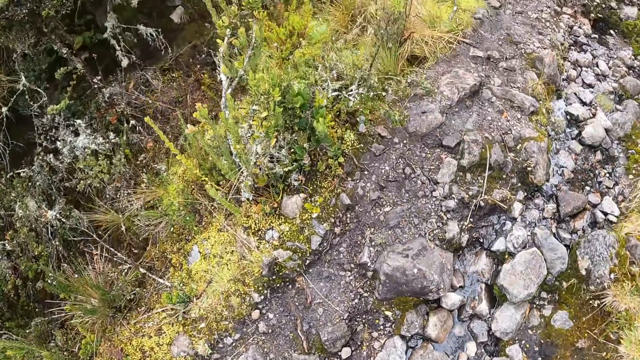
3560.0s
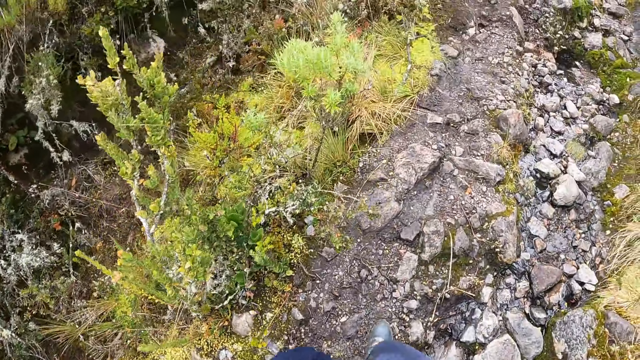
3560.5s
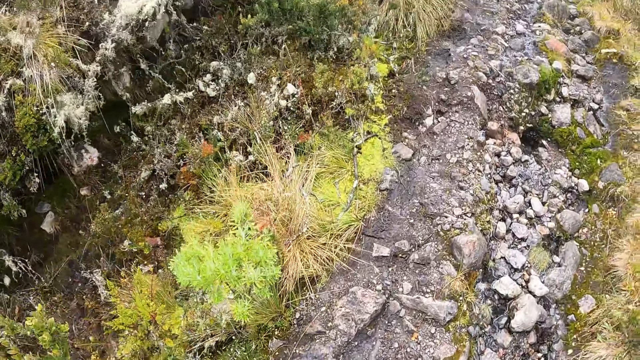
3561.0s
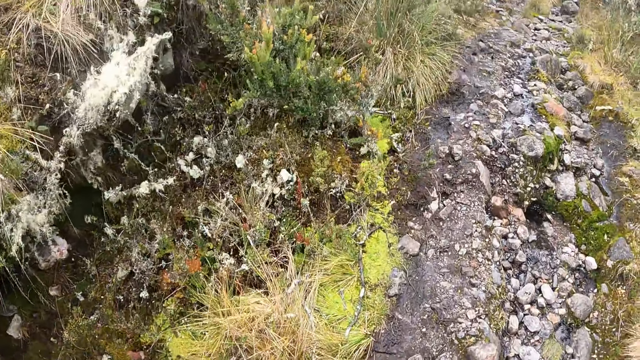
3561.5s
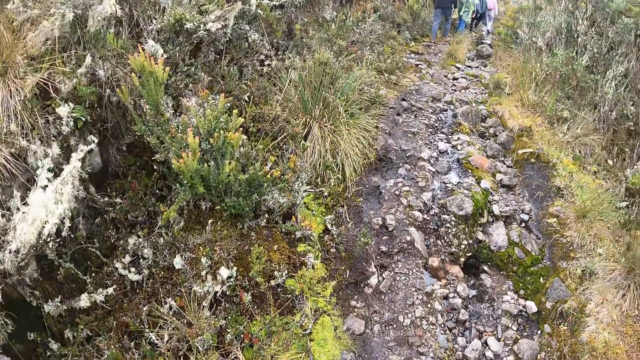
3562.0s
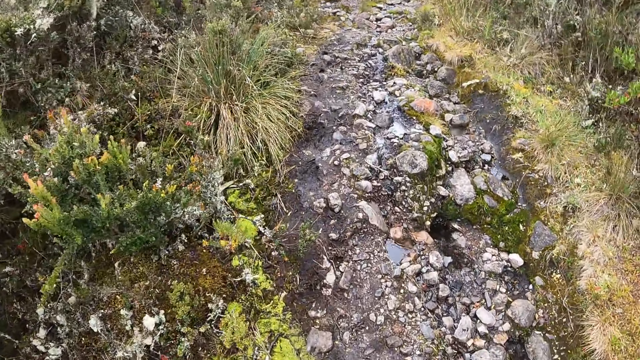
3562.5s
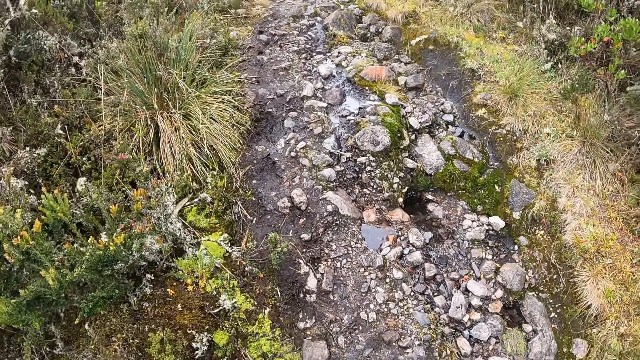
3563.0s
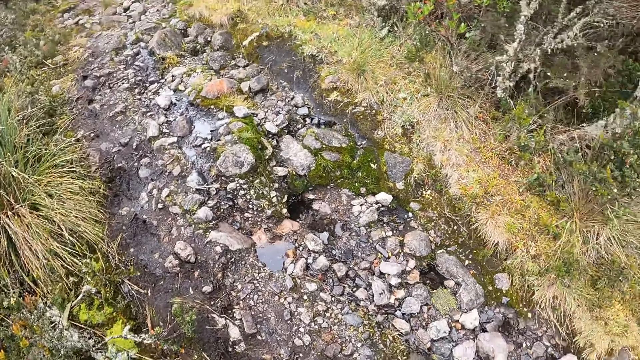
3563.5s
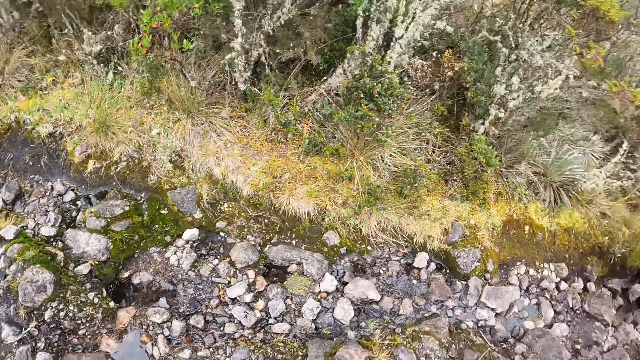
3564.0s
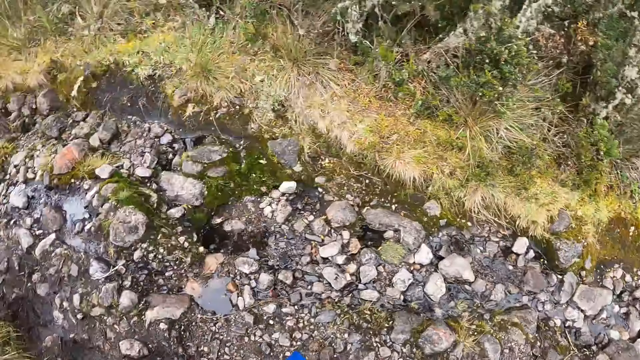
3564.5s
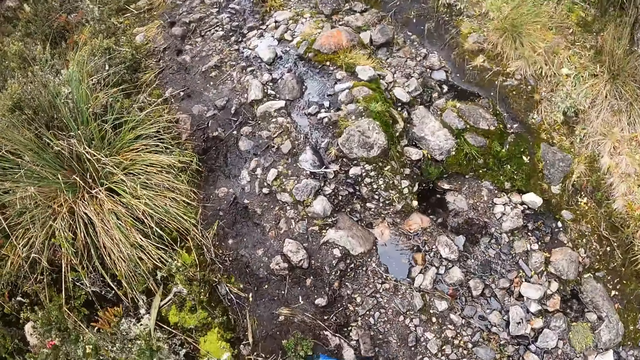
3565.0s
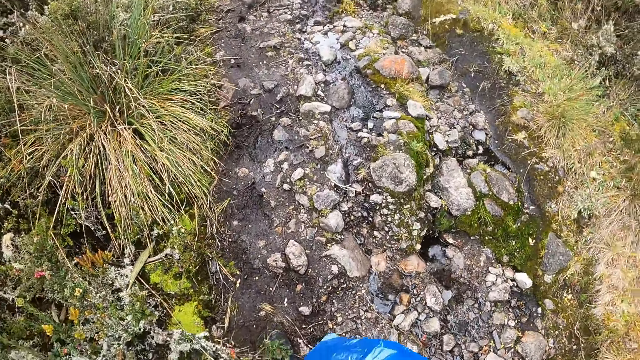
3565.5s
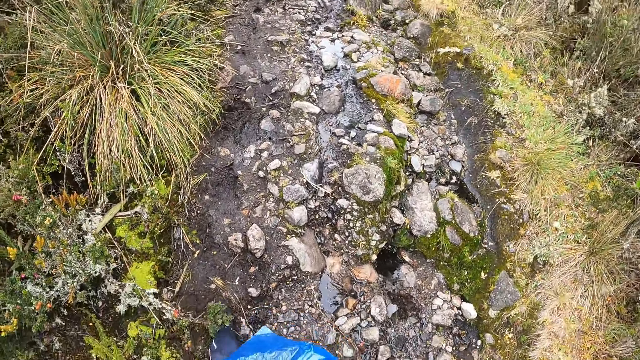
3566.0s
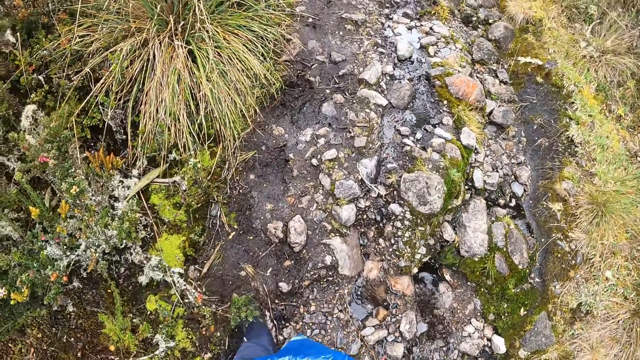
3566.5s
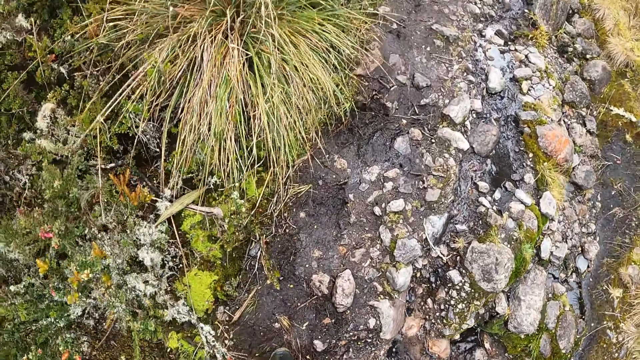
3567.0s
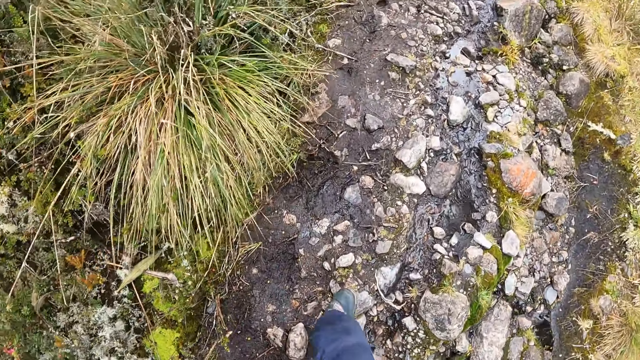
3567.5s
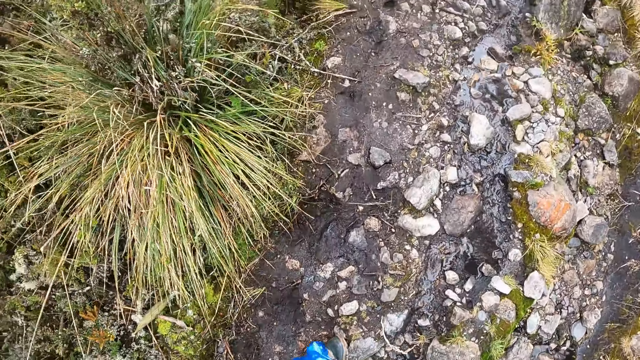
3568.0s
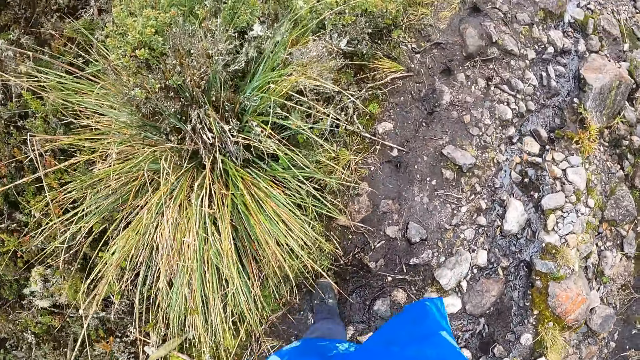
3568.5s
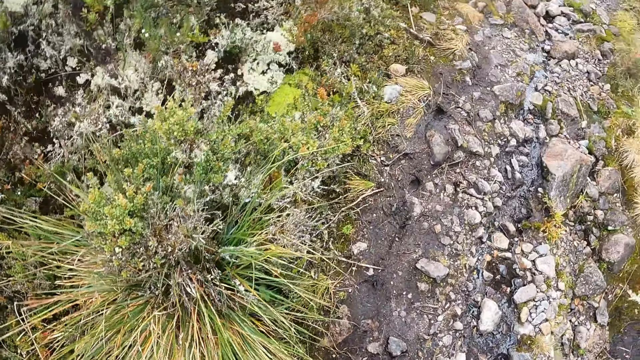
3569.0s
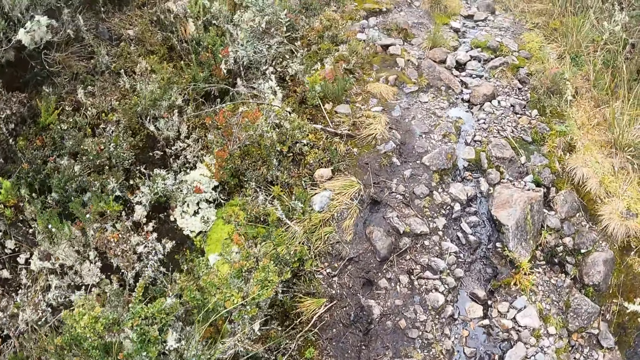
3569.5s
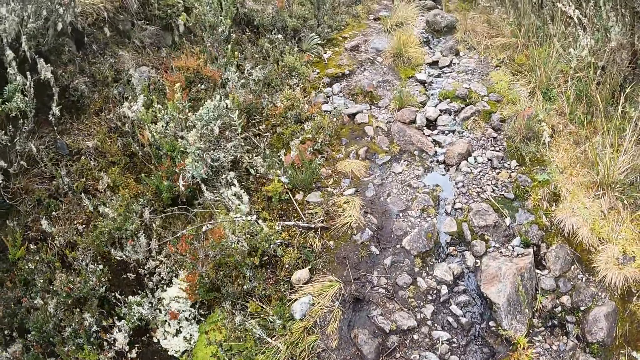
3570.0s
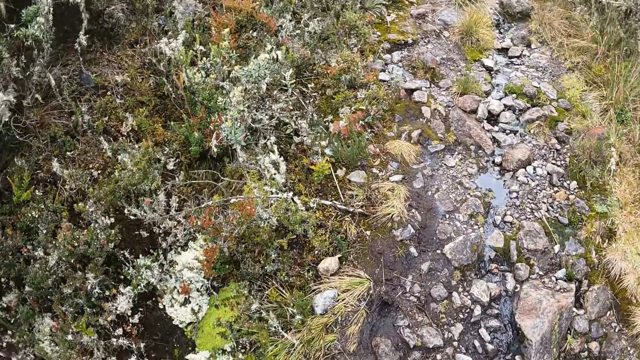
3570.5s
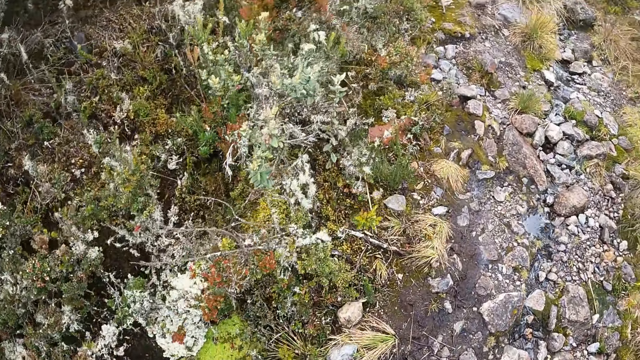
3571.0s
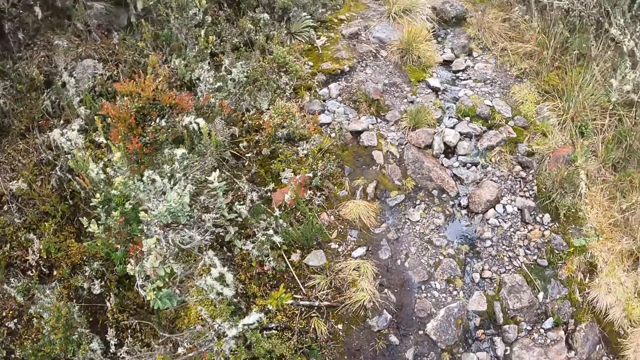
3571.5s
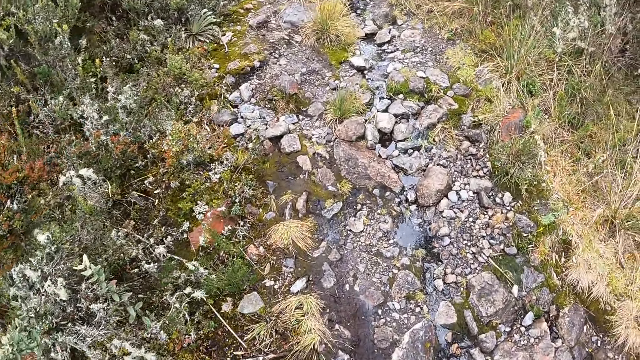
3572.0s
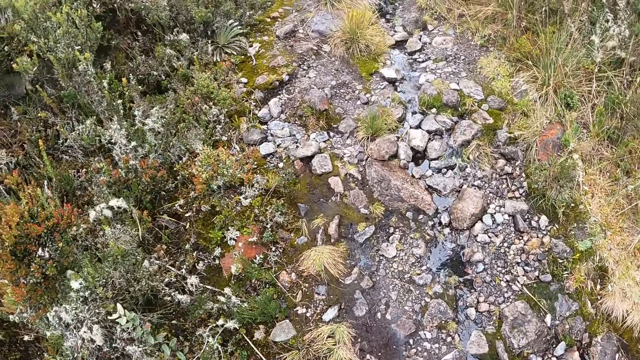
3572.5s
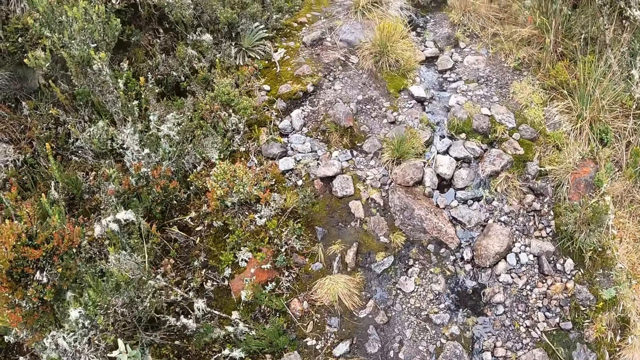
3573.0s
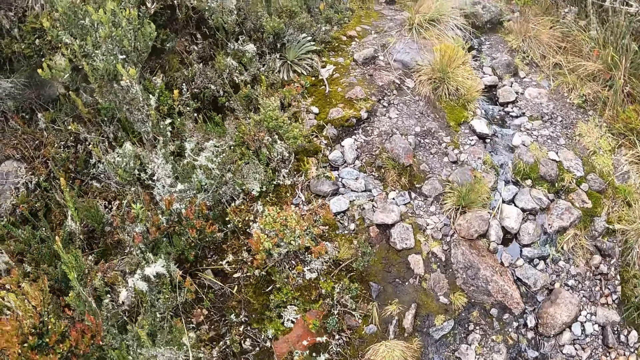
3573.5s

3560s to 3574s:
The camera wearer walks. They look around. They walk along the bush path. They look around.

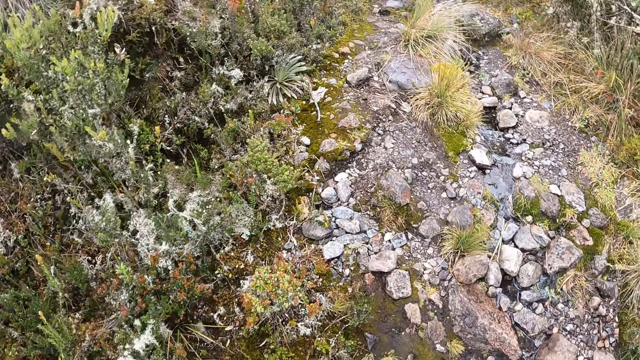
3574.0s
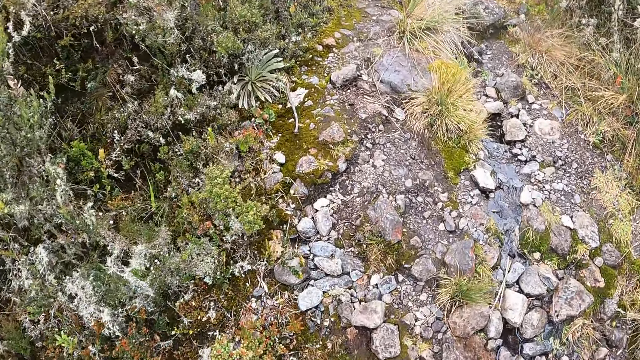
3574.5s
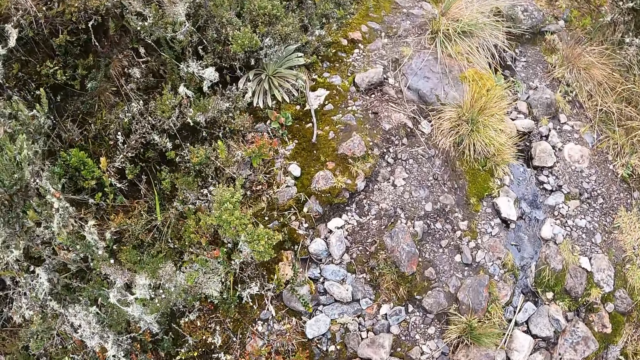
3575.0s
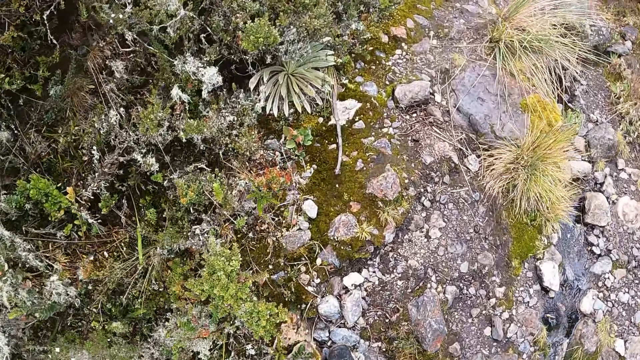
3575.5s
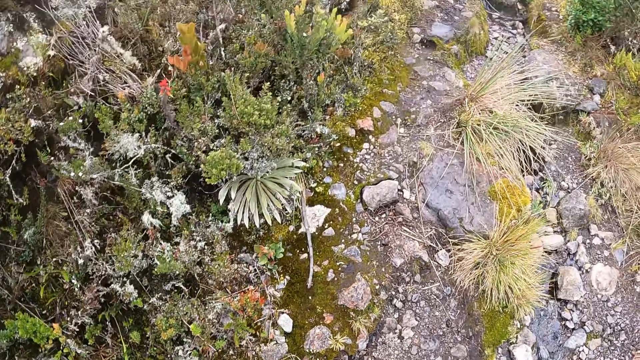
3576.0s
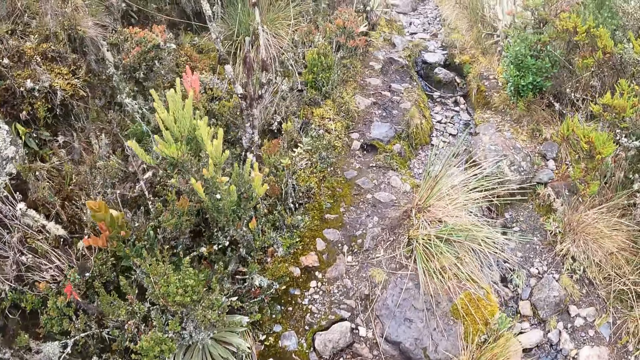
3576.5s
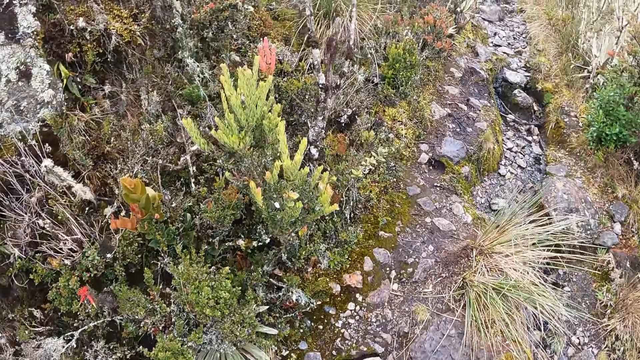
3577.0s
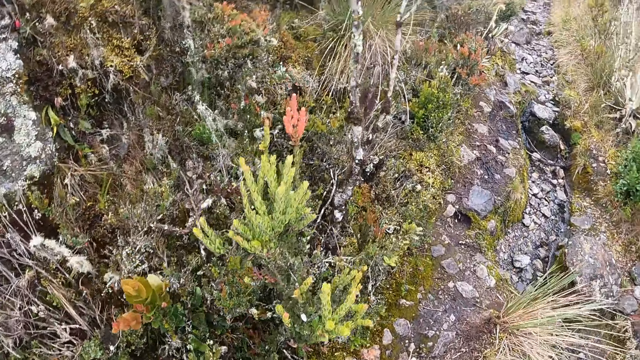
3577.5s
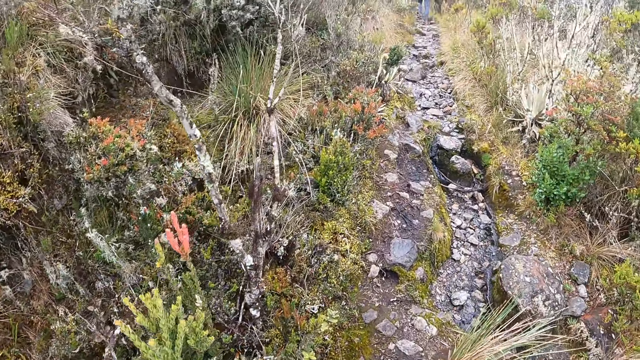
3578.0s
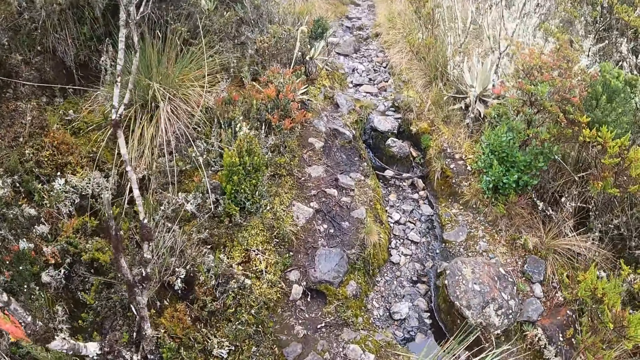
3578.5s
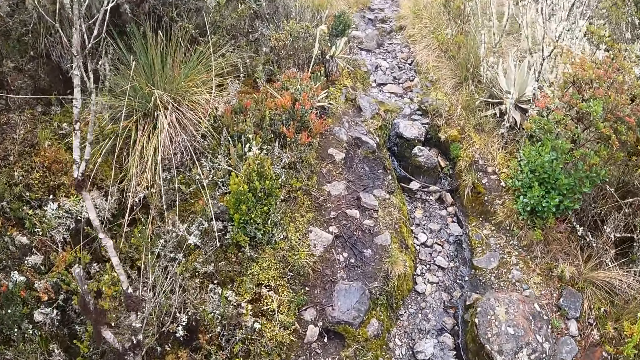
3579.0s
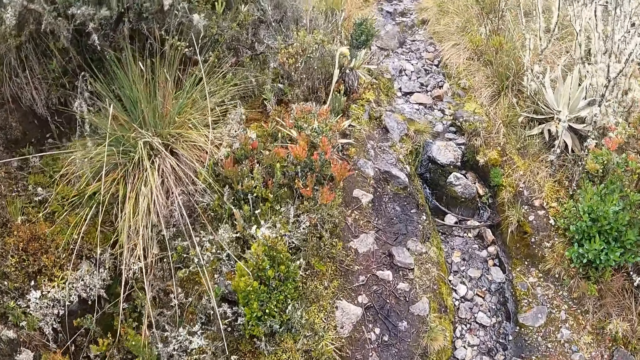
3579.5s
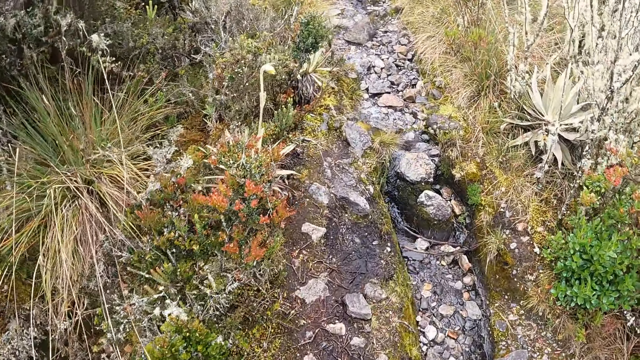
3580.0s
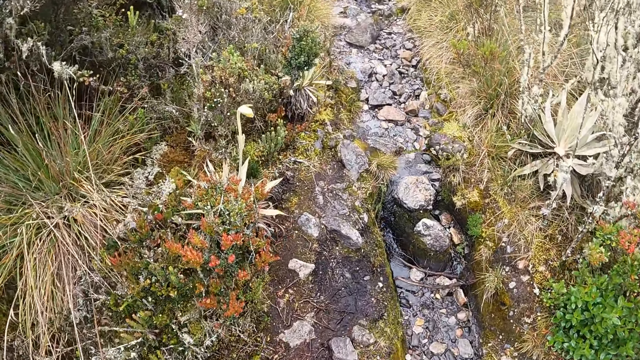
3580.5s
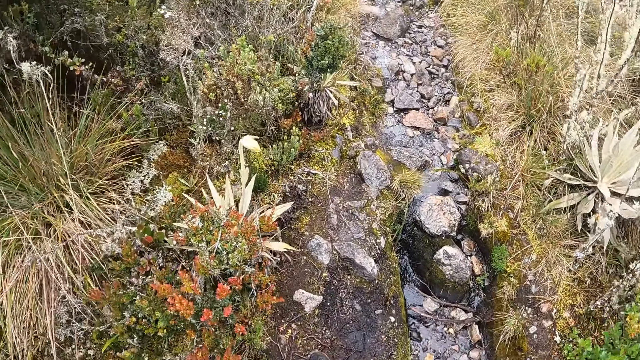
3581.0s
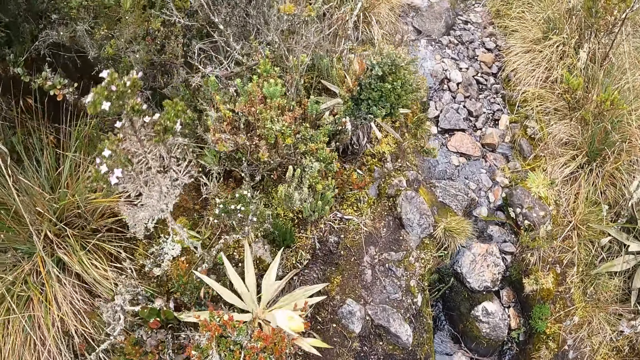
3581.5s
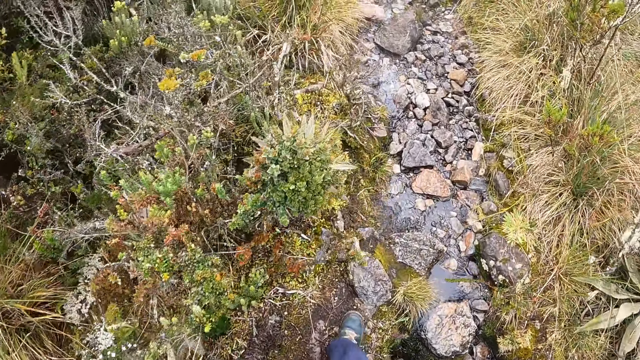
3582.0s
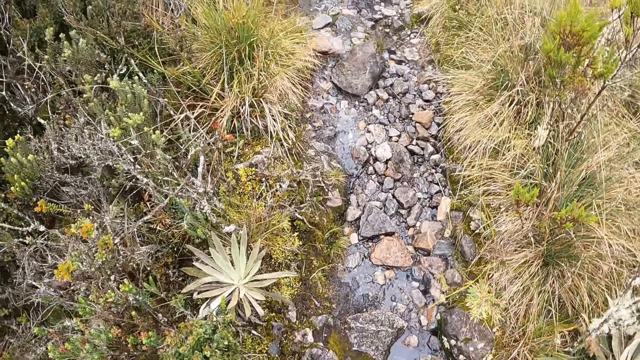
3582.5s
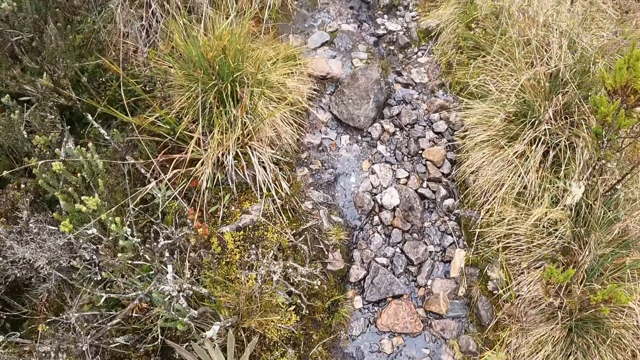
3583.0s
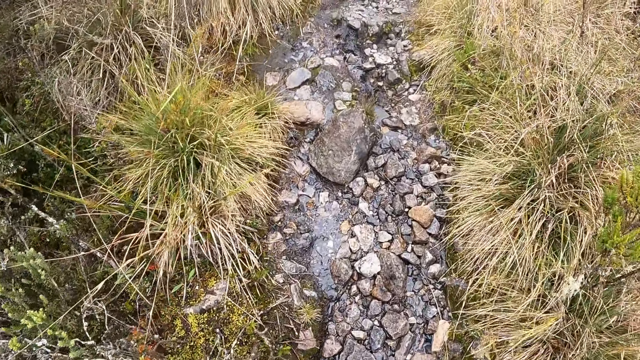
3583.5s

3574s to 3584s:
The camera wearer walks. They look around. They walk.
